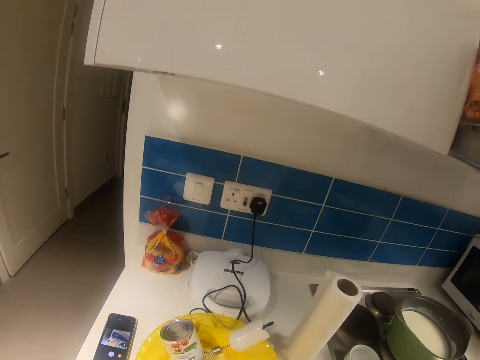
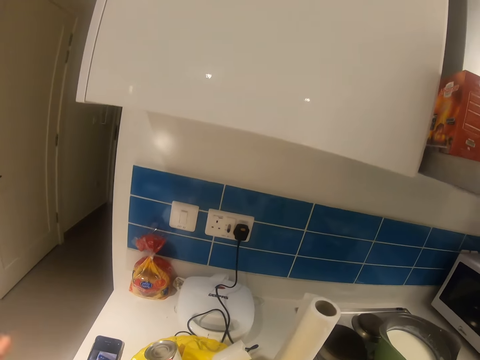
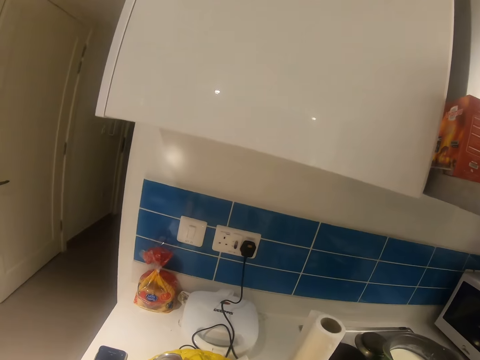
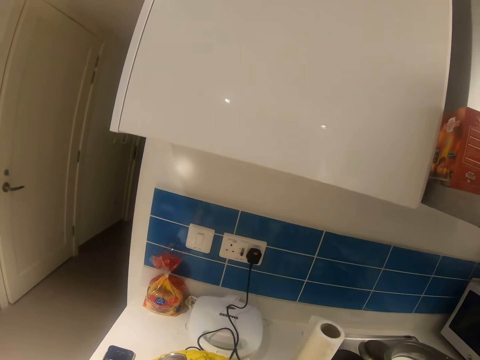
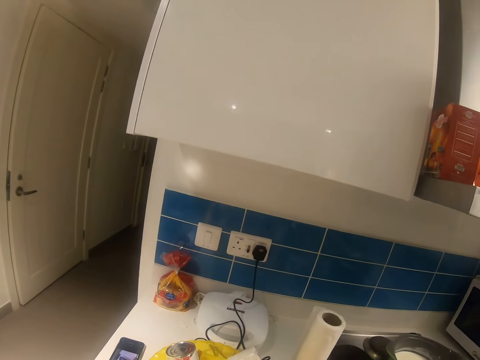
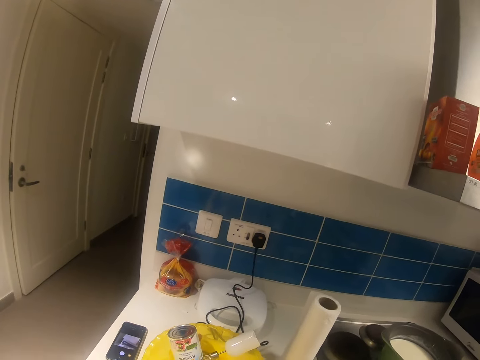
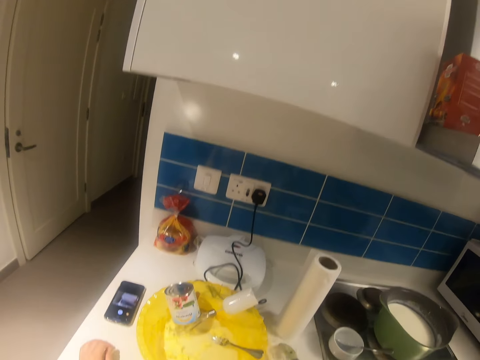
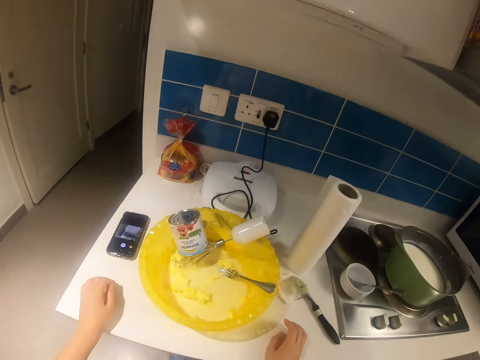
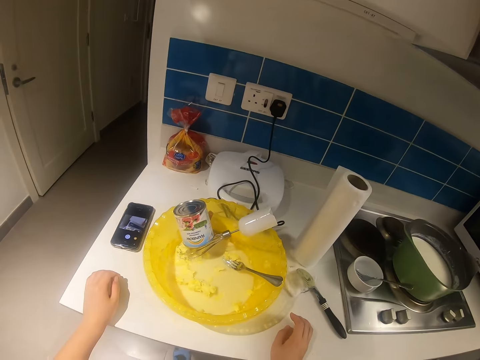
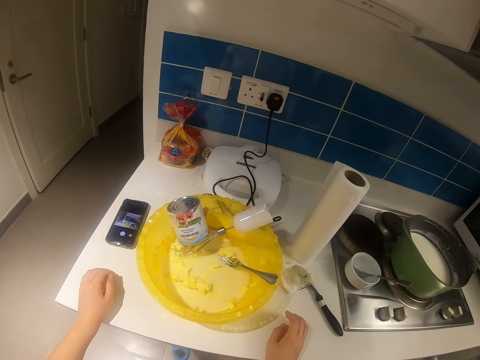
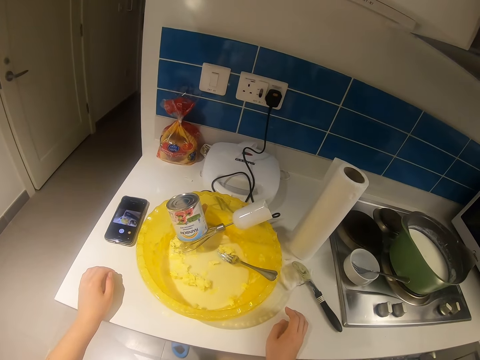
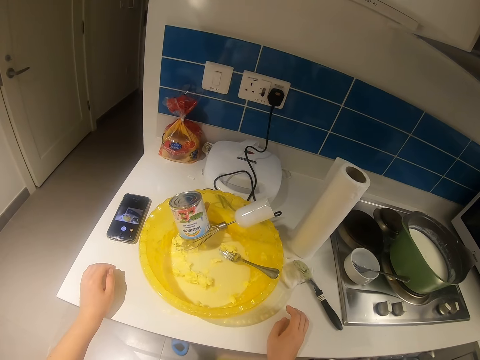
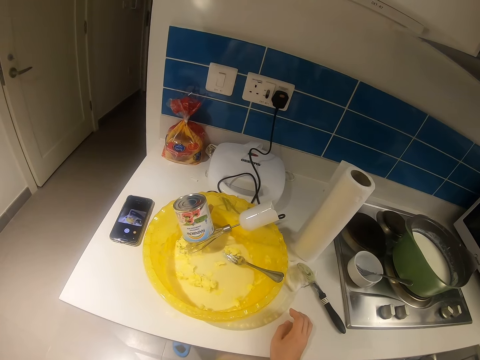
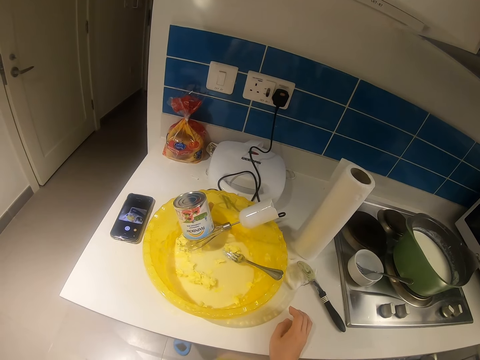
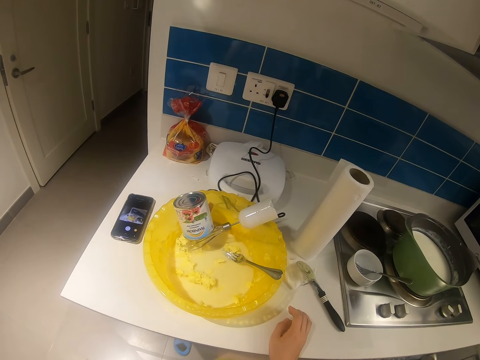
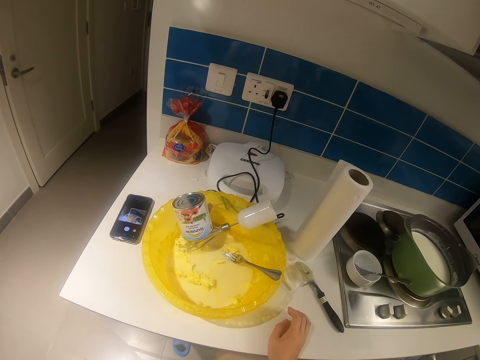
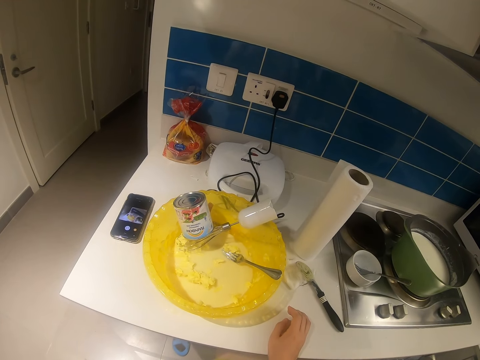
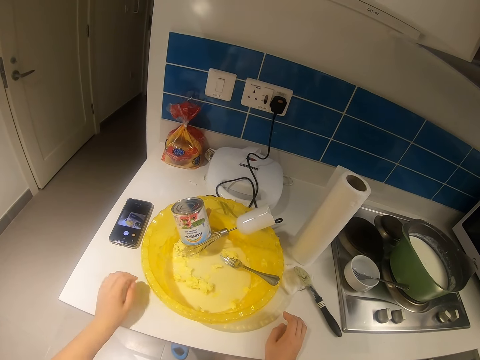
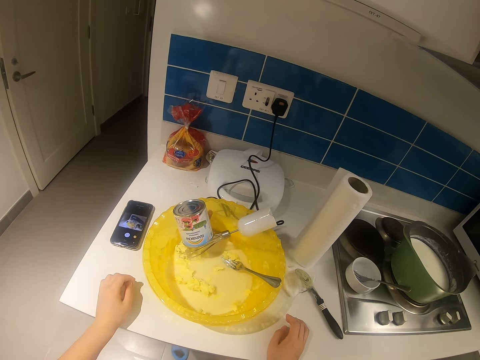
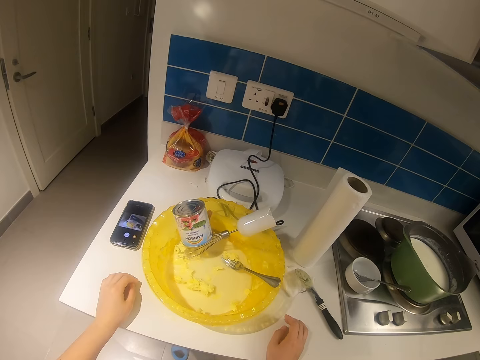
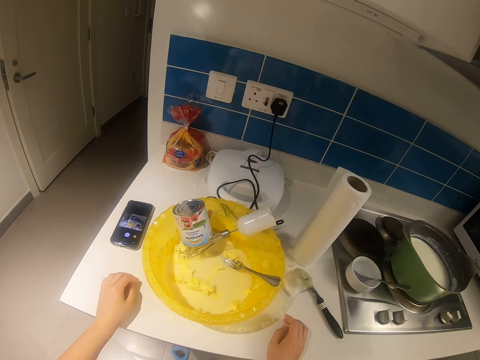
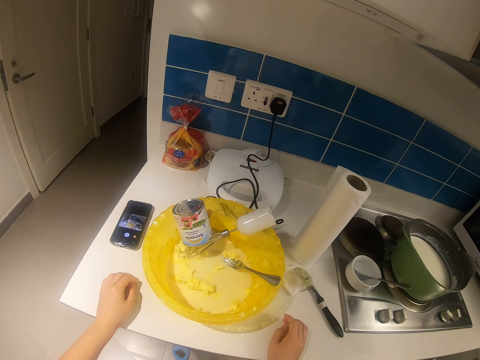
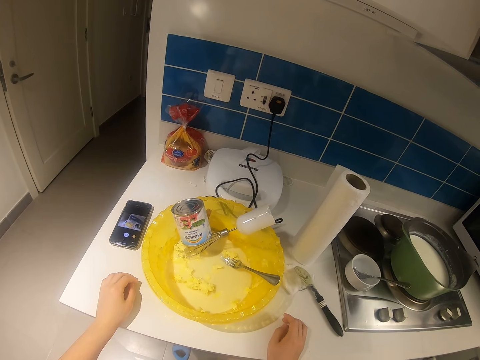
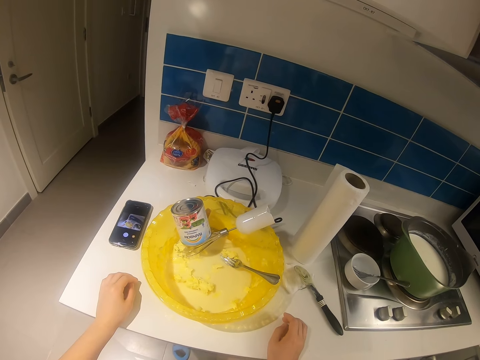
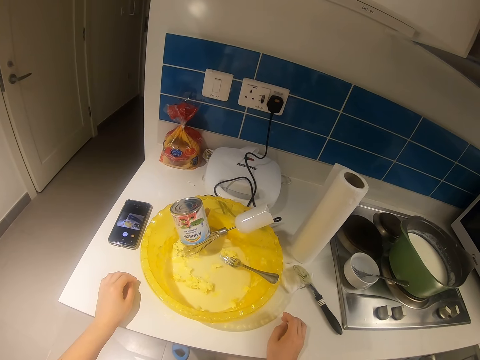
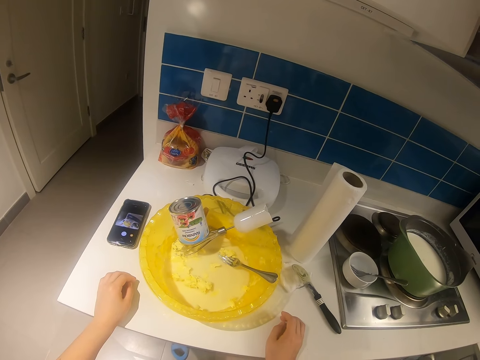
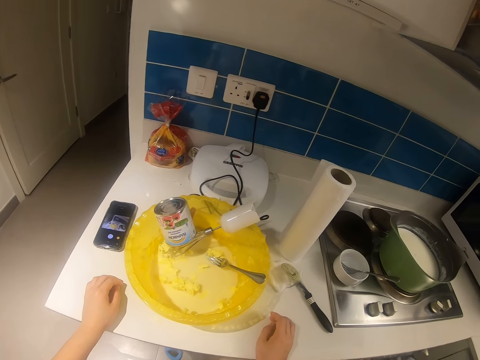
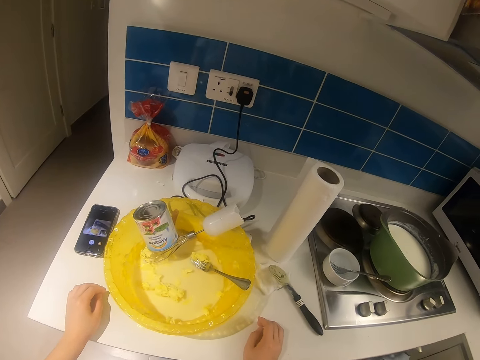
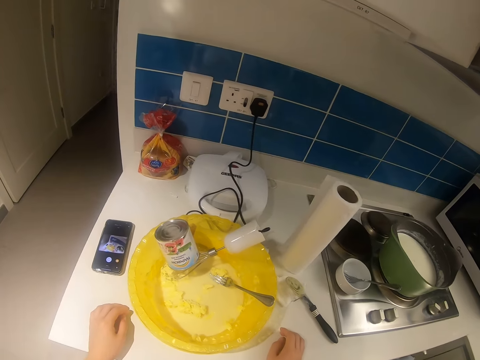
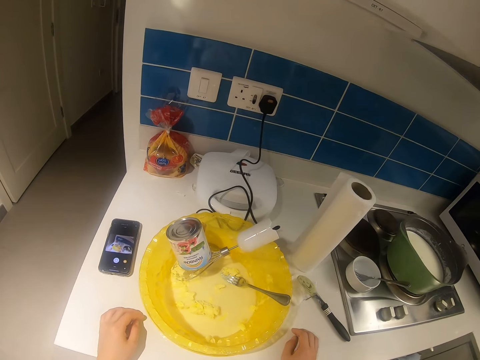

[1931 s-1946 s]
The camera wearer touches the countertop. They touch their face with their left hand. They adjust the camera. They place their left hand on the kitchen slab and touch the countertop with their right hand.

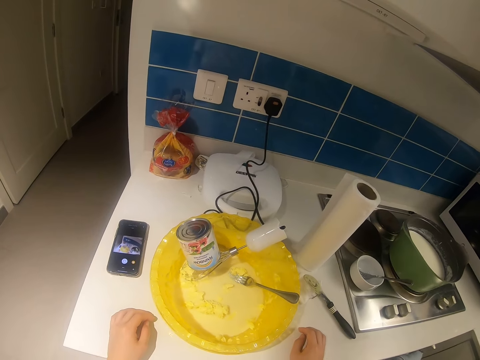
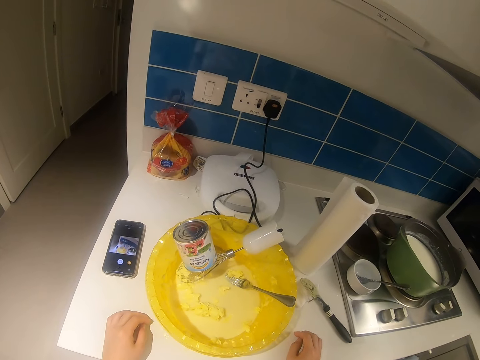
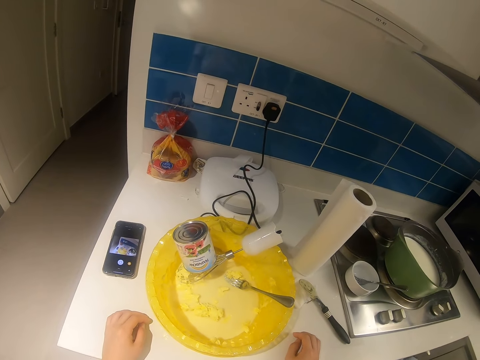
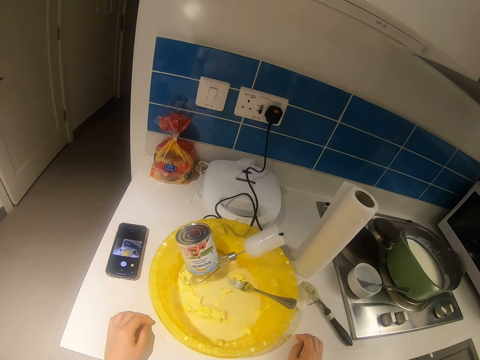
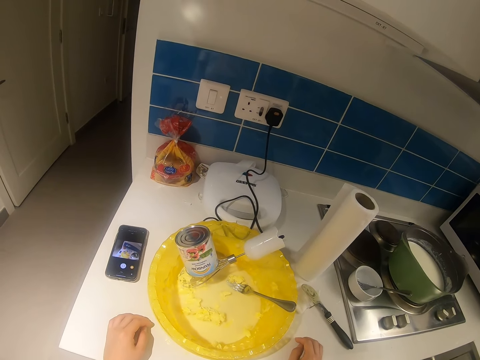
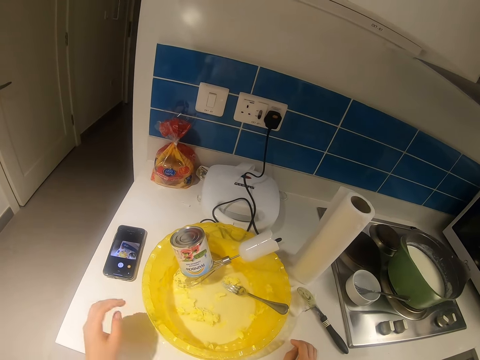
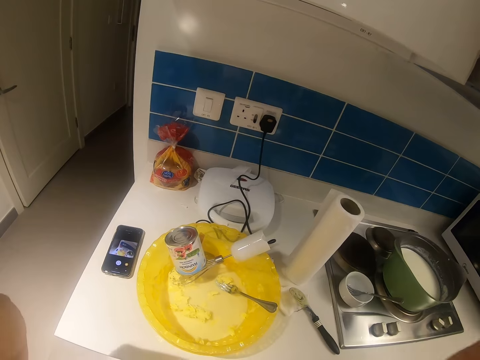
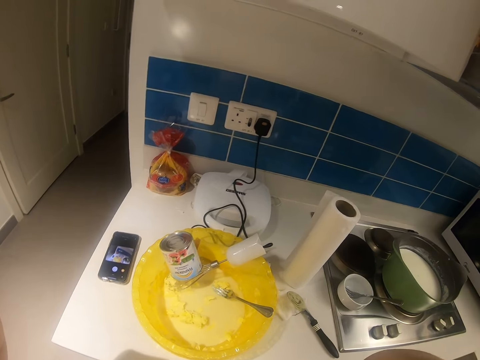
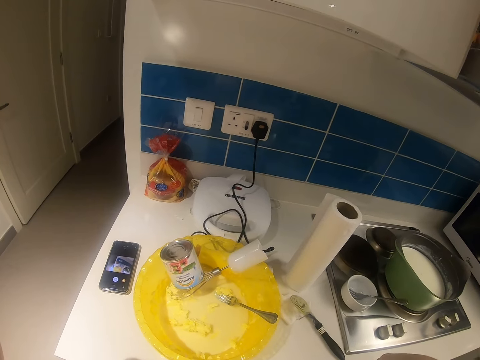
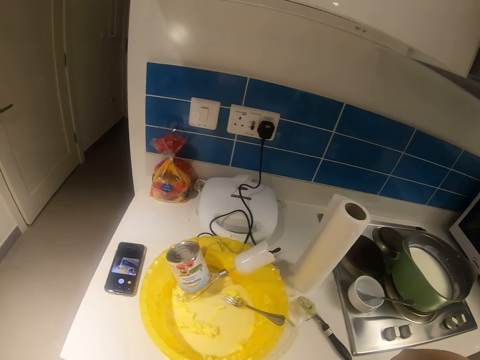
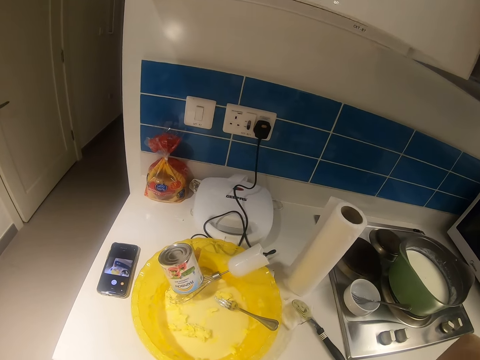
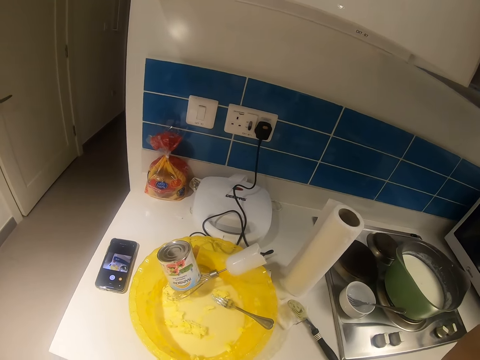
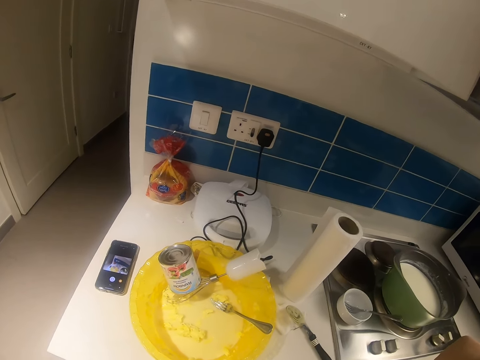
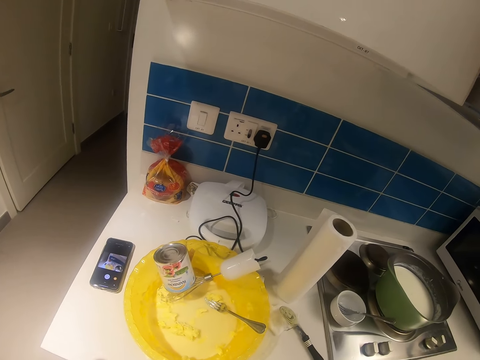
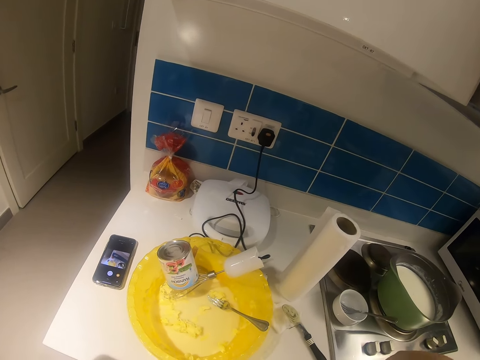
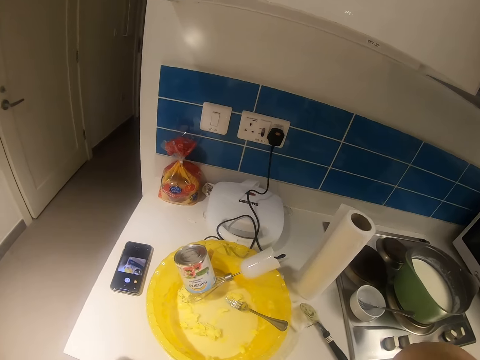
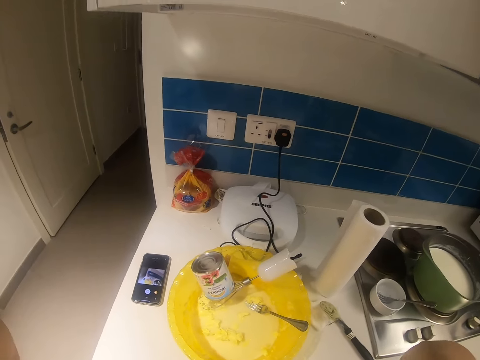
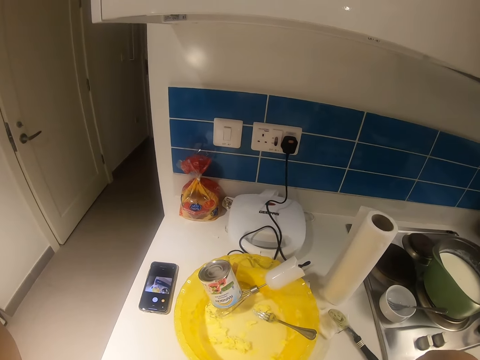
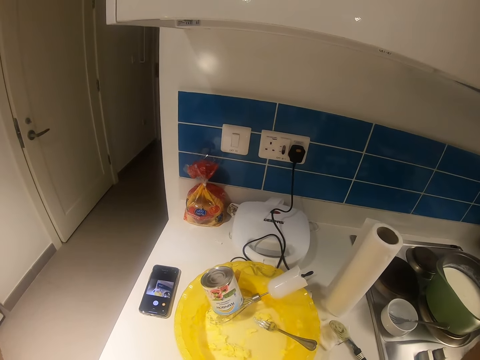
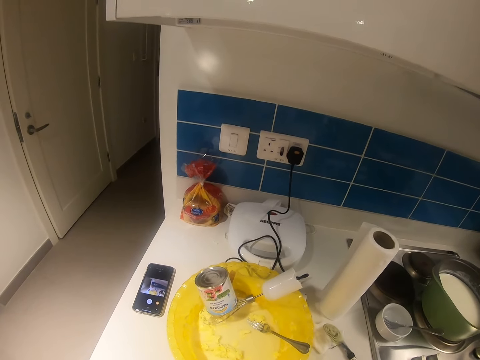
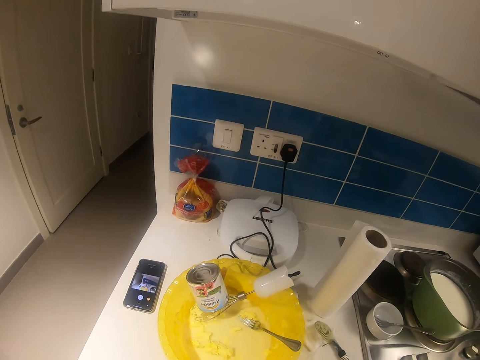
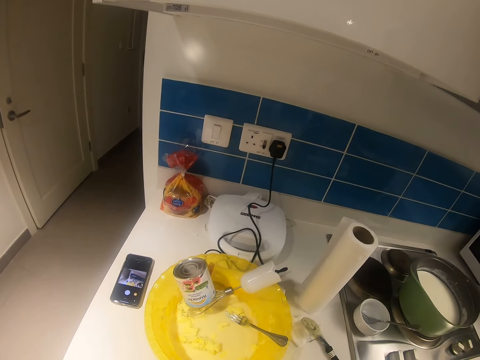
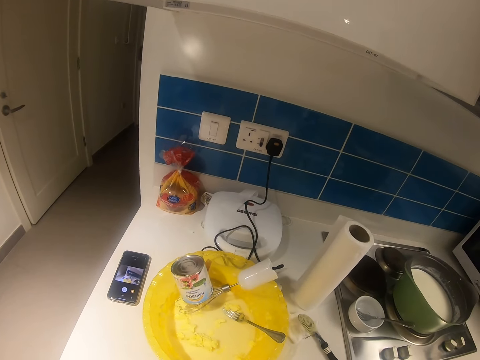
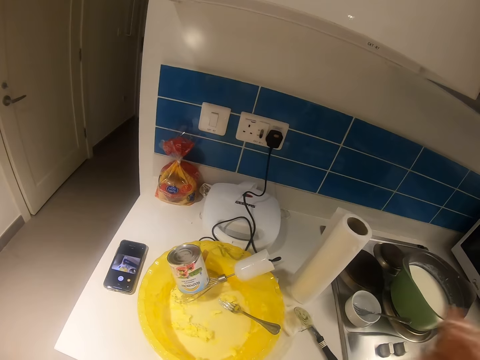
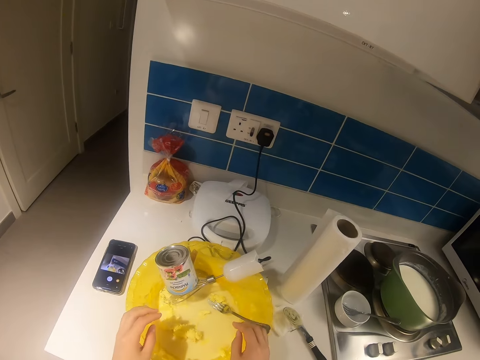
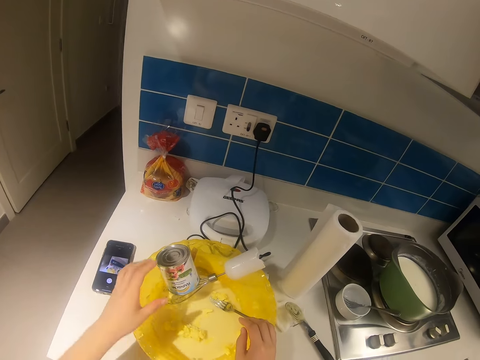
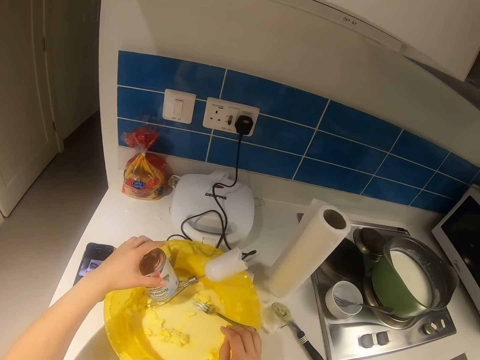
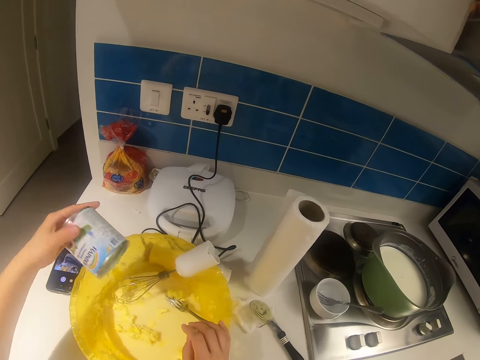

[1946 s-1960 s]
The camera wearer adjusts his camera with both hands. He places both hands on the edge of the bowl. He picks up the milk tin on the mixer with his left hand.
